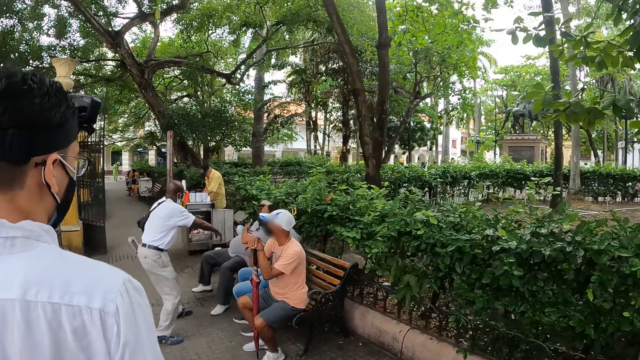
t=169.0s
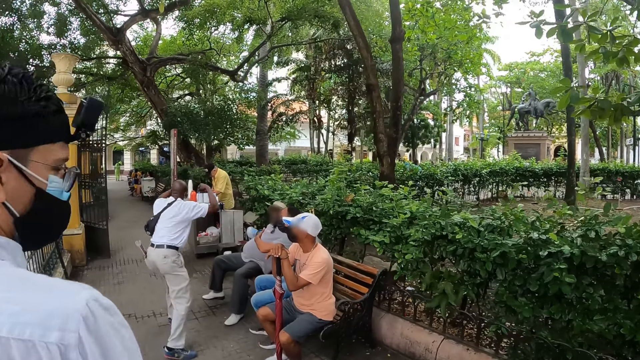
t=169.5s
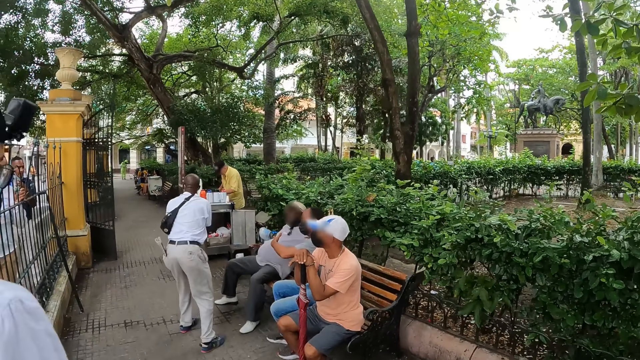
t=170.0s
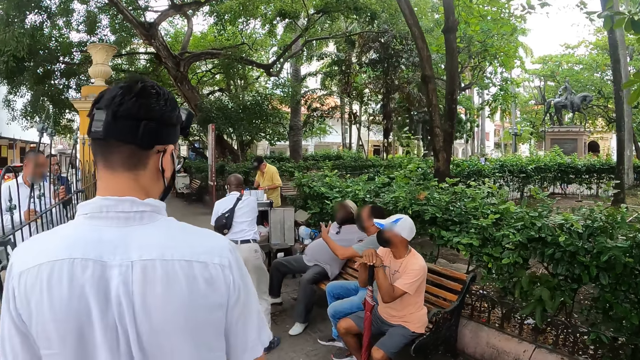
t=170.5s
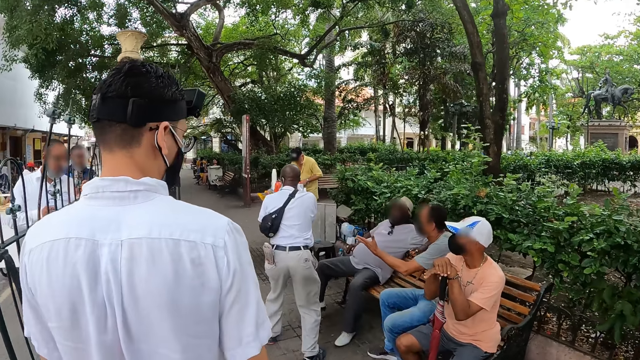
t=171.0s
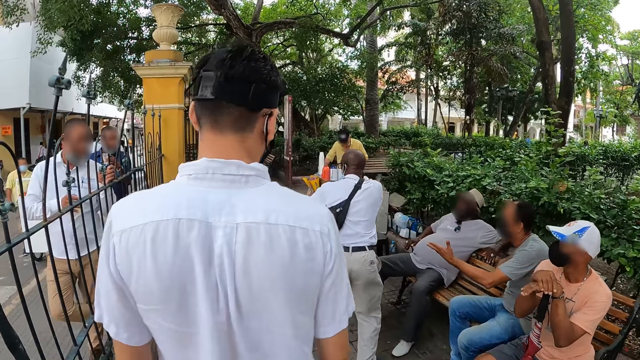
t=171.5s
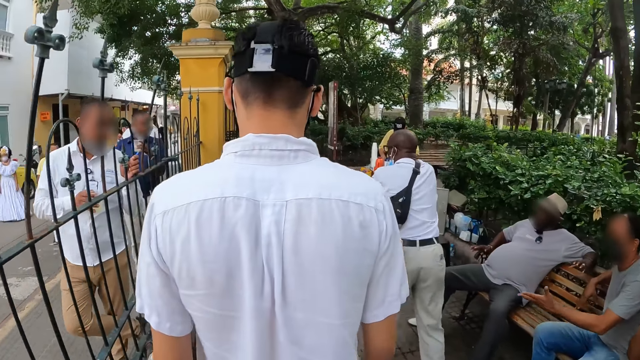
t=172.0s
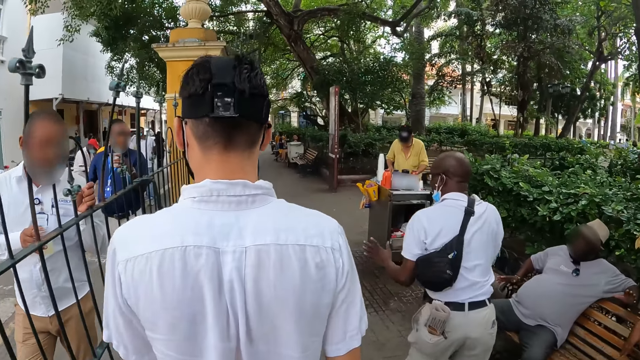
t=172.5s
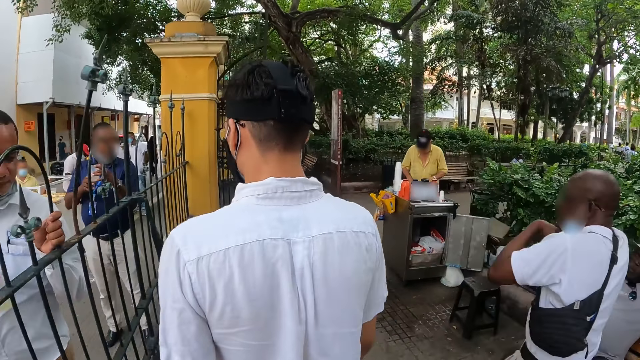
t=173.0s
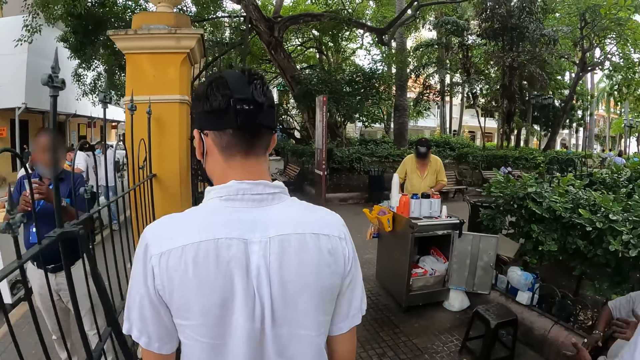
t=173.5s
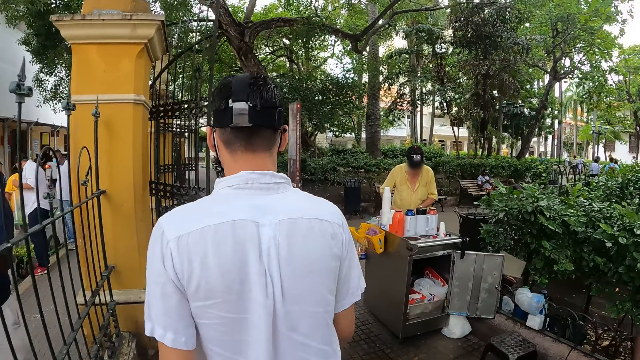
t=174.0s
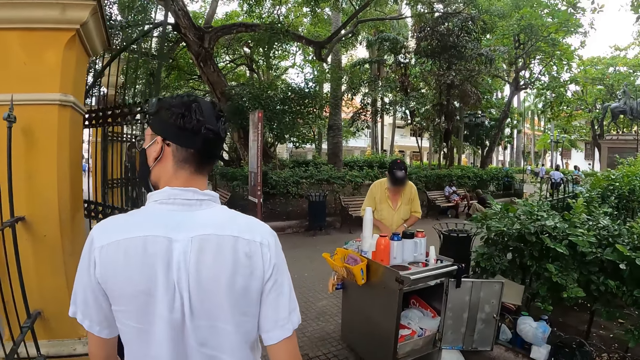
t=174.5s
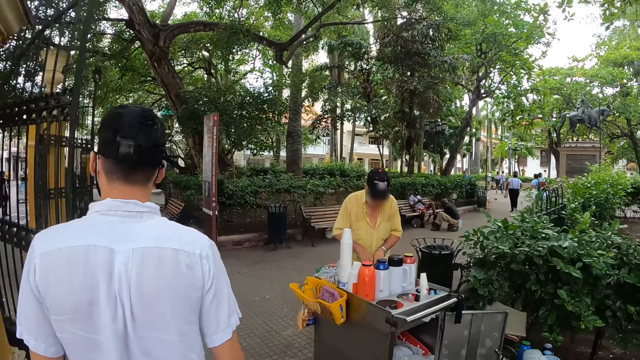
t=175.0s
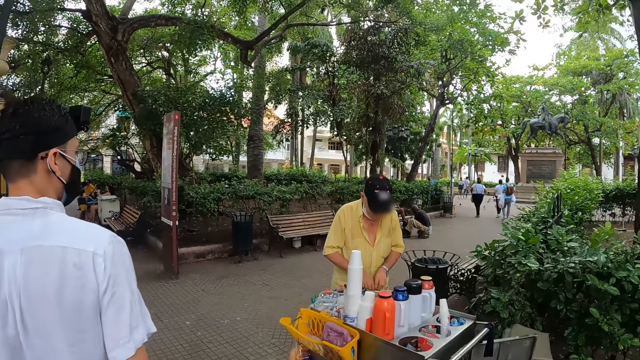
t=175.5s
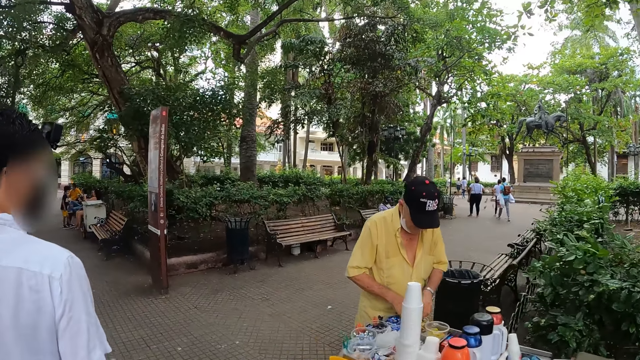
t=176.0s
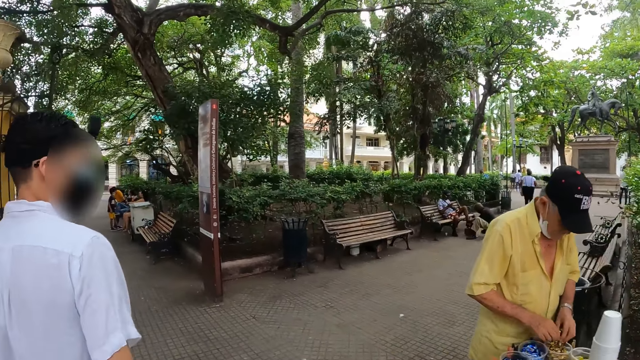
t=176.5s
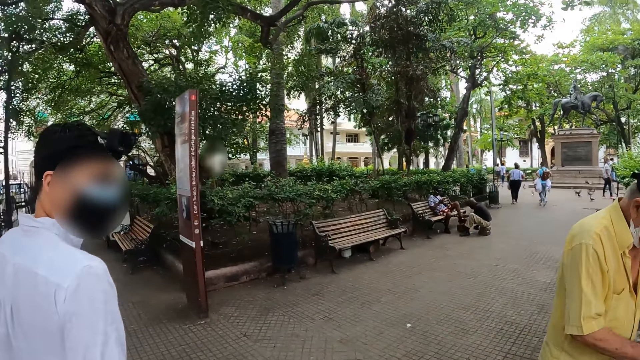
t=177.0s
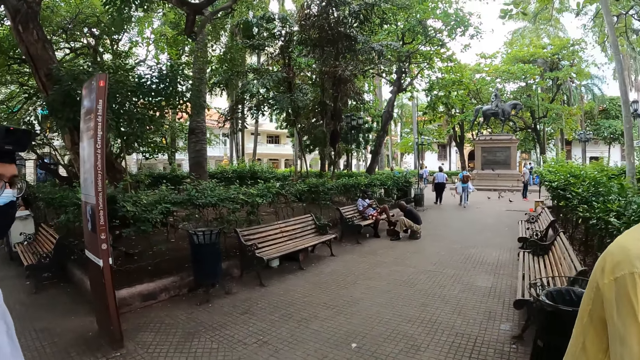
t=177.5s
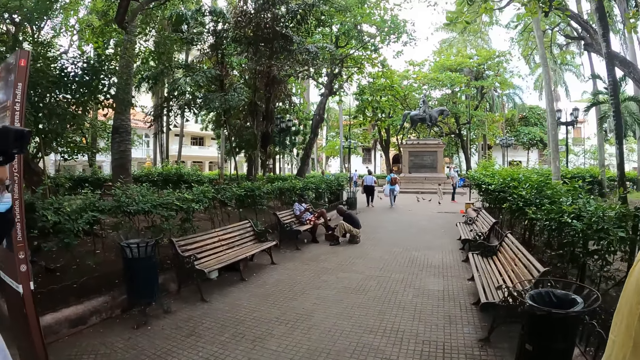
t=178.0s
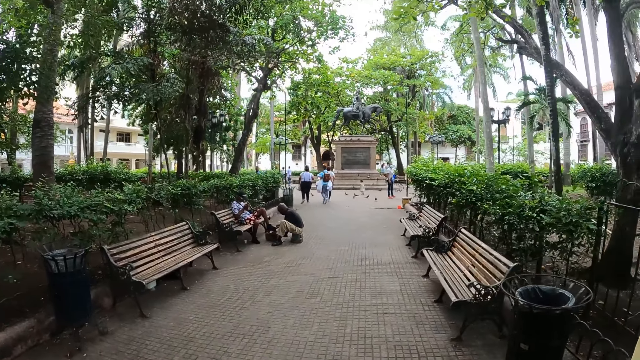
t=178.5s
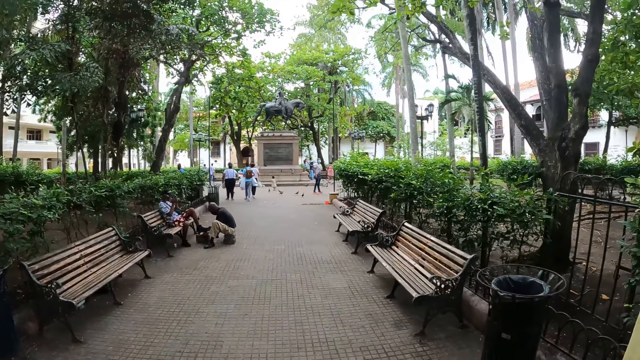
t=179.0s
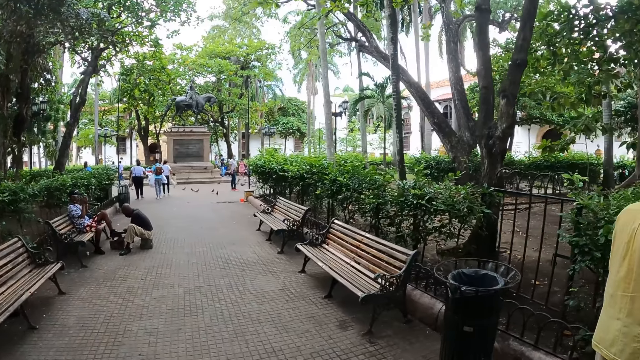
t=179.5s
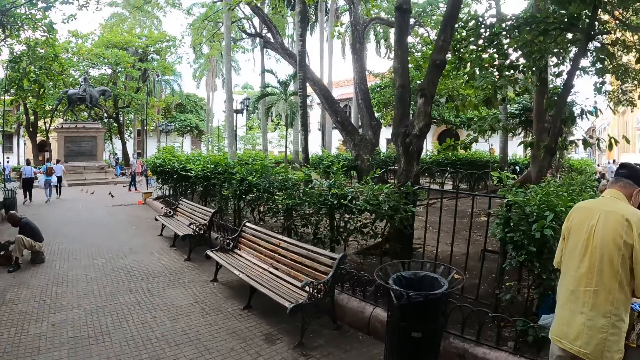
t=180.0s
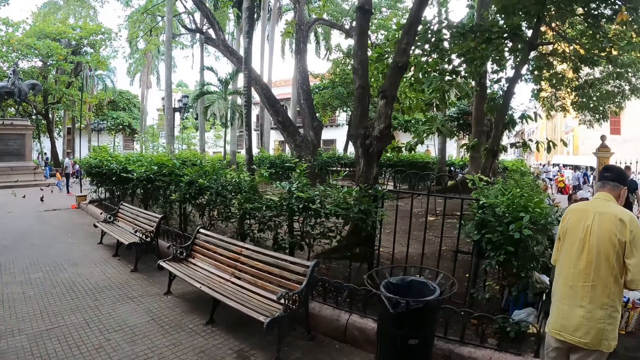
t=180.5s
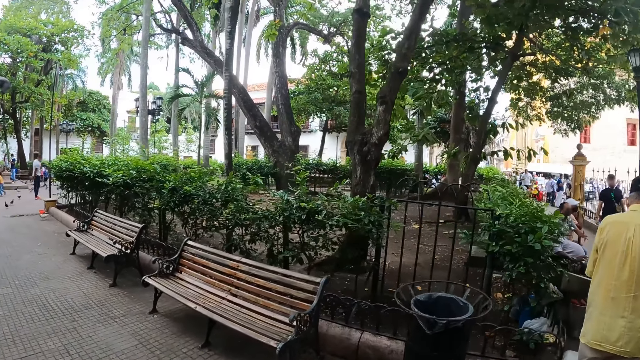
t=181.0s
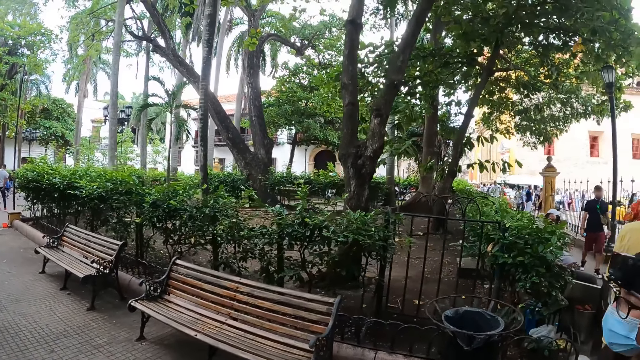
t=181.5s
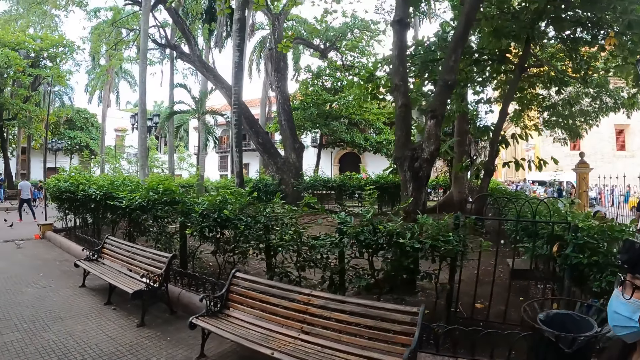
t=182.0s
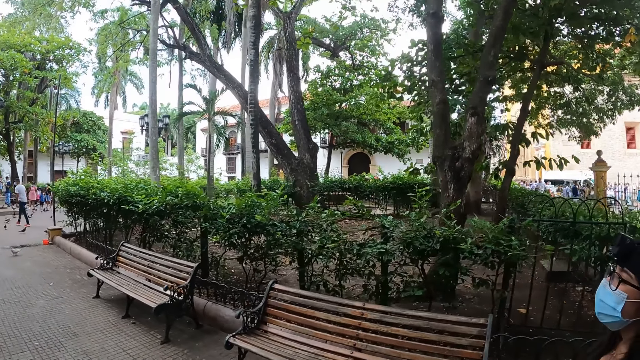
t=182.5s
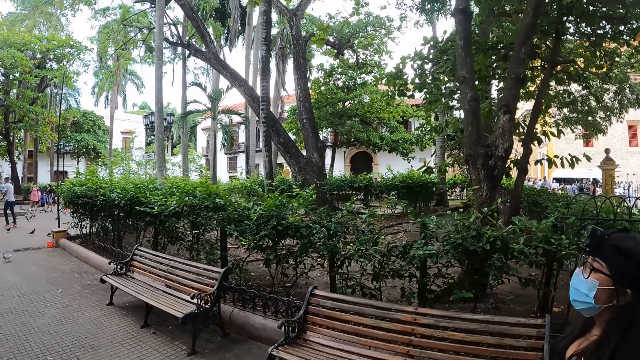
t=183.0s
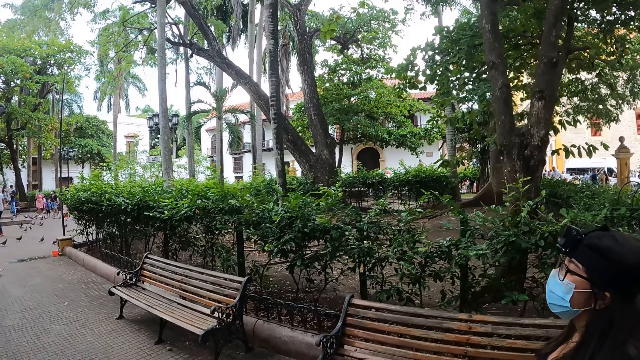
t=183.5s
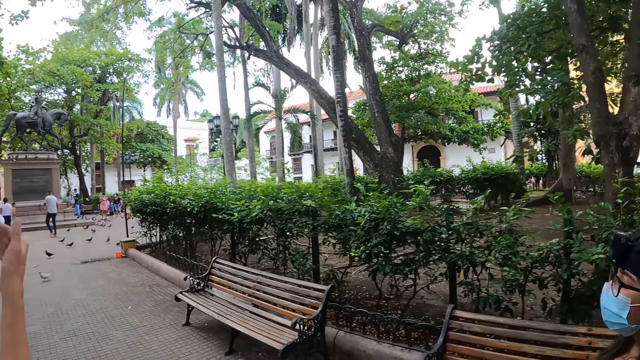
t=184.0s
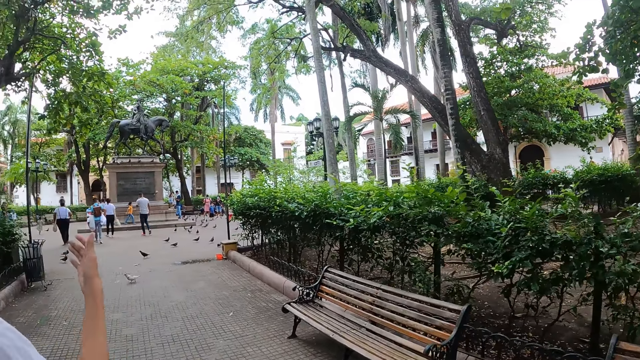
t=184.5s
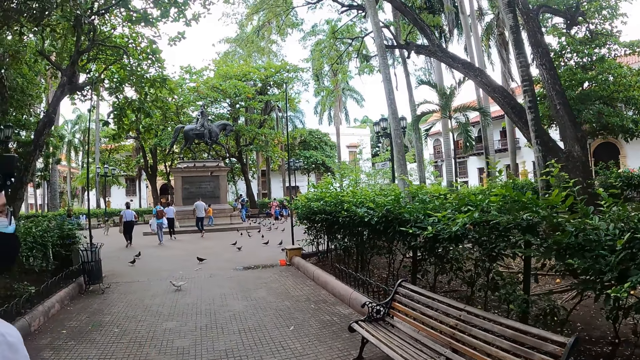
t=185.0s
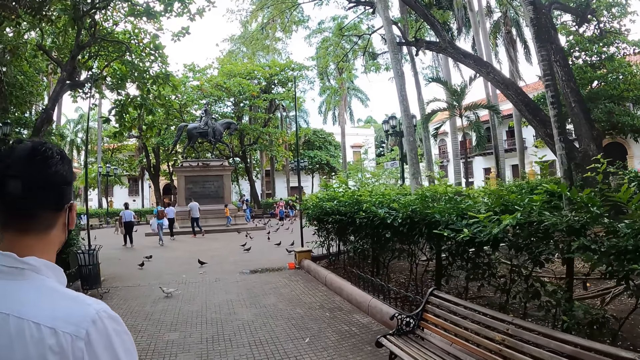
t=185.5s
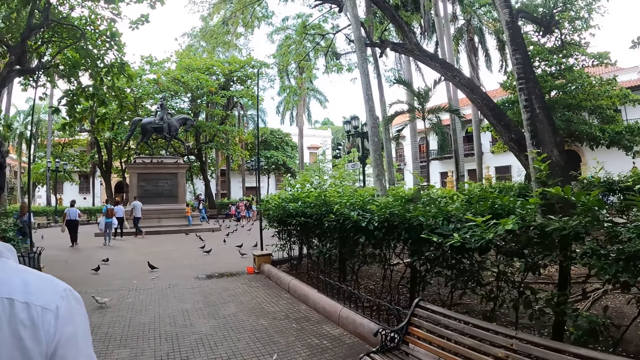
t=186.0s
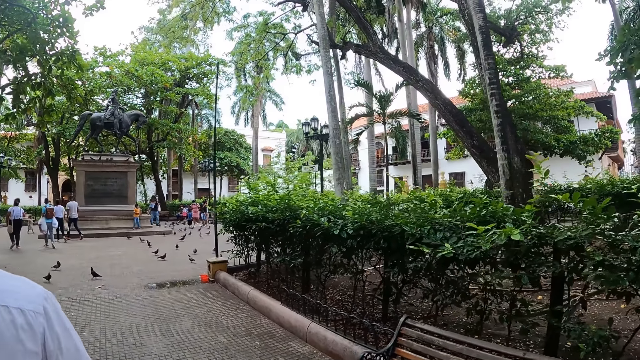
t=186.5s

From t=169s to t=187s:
The camera wearer walks on the sidewalk. They walk on the pavement.
